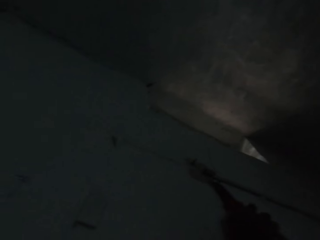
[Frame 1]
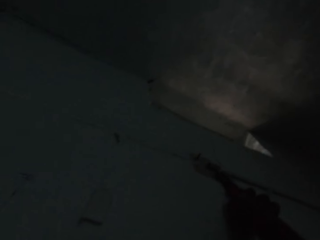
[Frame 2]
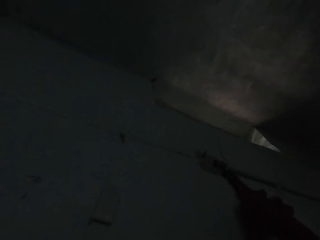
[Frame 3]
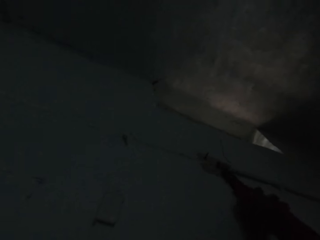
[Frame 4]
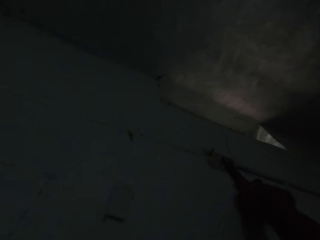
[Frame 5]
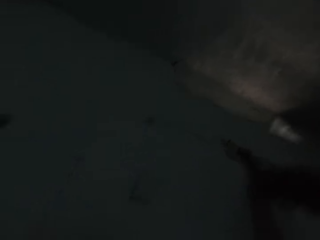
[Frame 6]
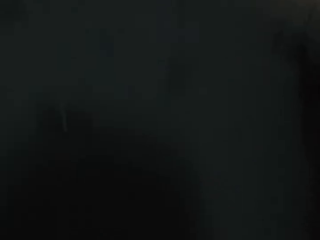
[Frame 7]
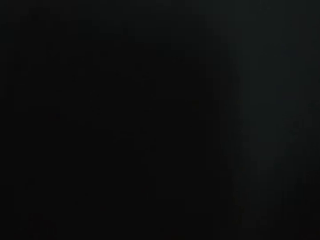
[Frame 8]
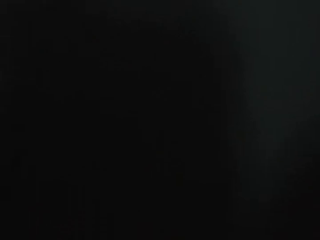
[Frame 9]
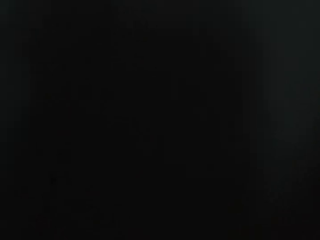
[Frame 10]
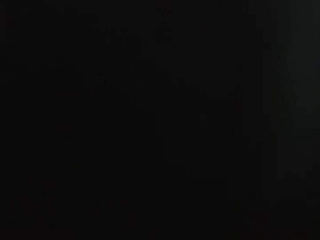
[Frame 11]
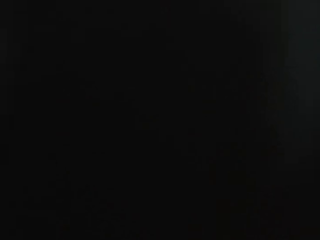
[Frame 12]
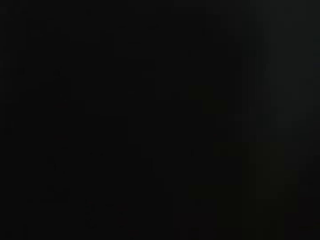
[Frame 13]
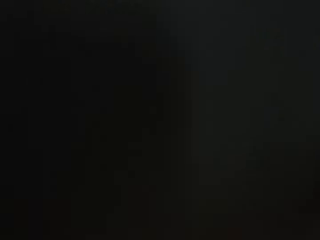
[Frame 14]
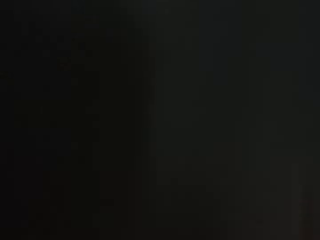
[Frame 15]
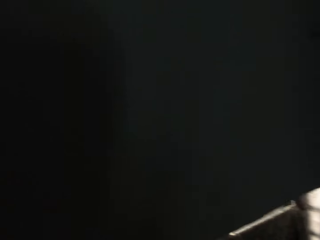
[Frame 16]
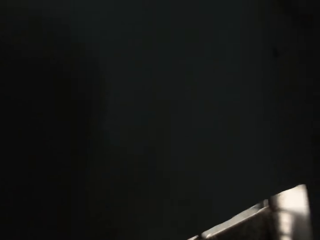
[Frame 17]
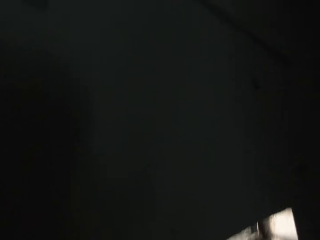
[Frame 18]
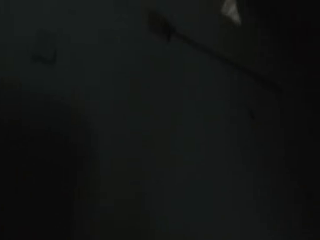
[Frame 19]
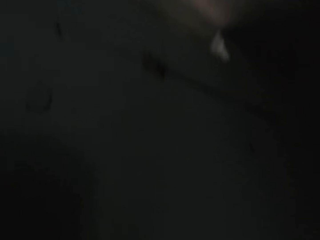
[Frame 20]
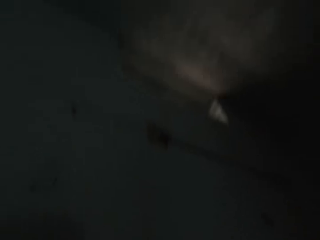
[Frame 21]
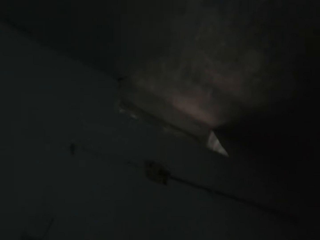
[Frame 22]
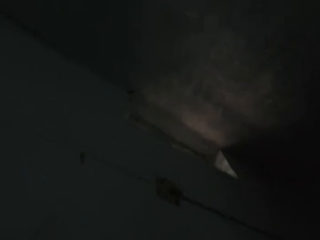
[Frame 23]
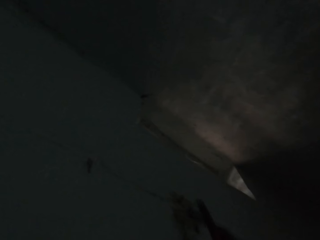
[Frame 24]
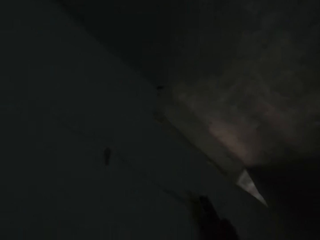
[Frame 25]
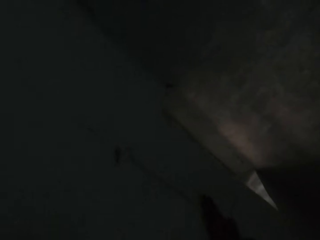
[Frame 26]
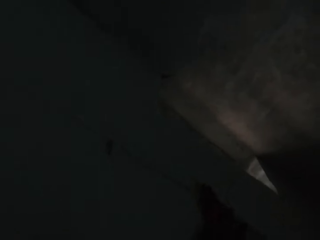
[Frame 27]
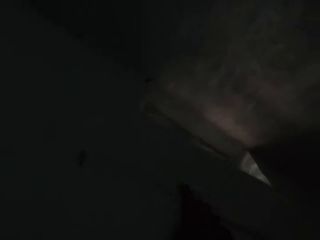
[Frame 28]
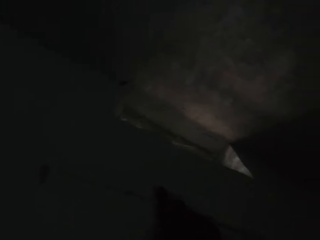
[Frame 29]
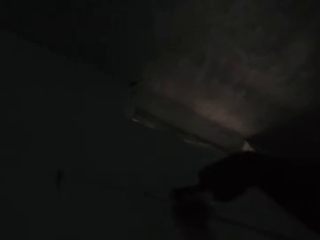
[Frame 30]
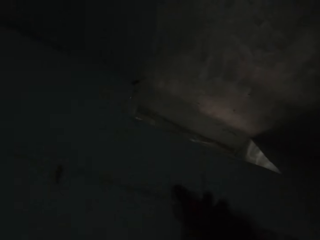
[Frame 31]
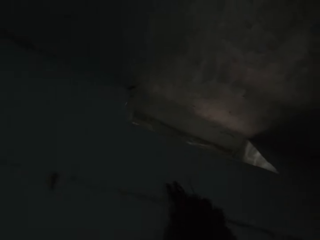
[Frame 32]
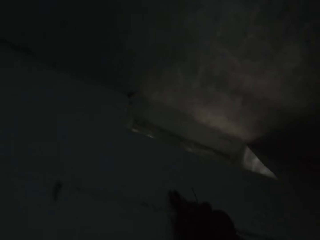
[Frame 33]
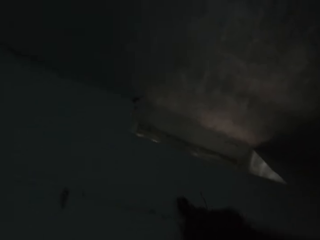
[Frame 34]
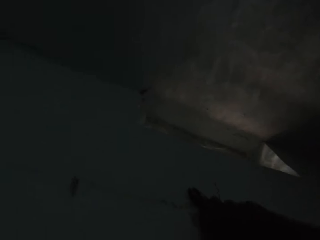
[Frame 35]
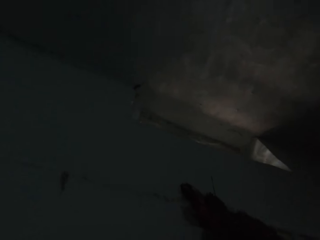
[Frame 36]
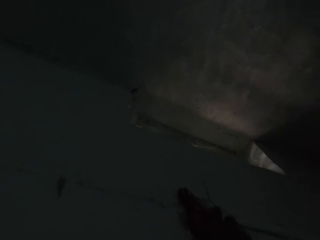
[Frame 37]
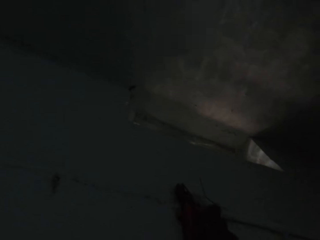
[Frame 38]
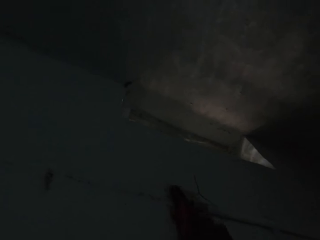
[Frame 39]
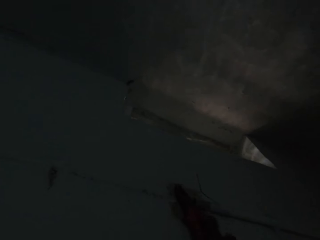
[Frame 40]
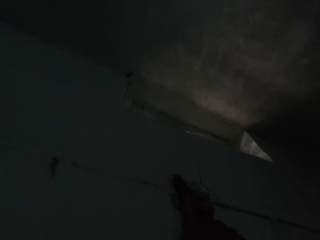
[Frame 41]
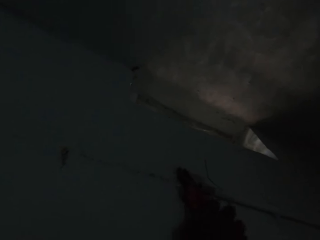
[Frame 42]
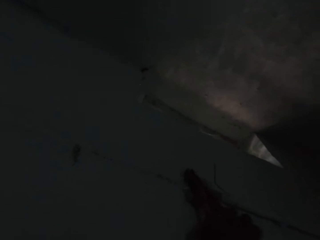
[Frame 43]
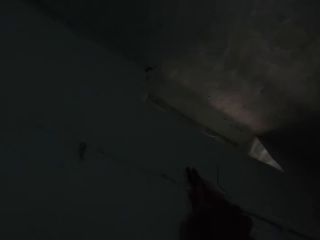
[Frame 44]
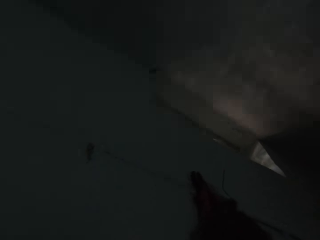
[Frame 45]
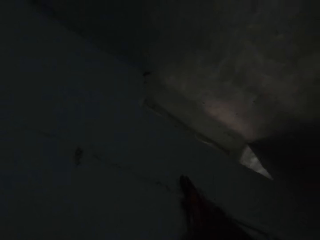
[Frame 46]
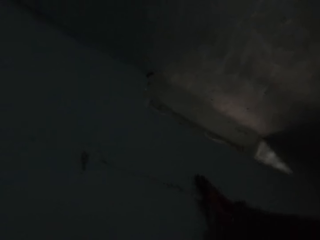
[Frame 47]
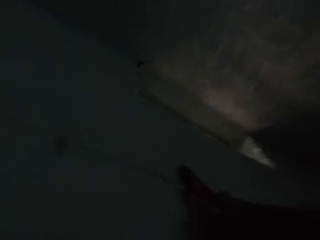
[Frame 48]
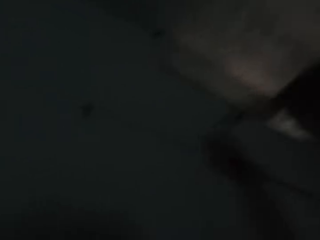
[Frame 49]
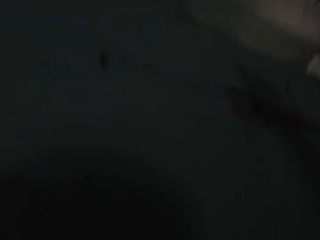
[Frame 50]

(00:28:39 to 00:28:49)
The camera wearer places the plier in his right hand on a wire on the wall. He pulls a nail with the pliers. He removes the wire from the wall with the plier in his right hand.

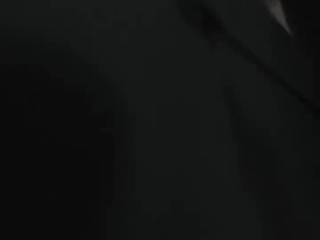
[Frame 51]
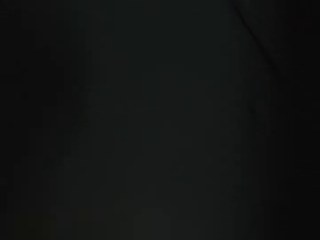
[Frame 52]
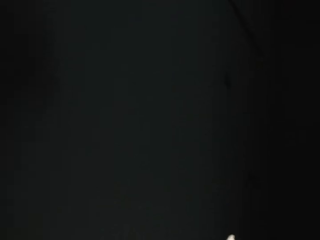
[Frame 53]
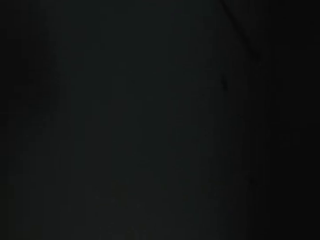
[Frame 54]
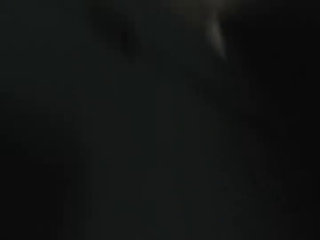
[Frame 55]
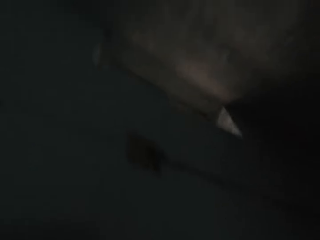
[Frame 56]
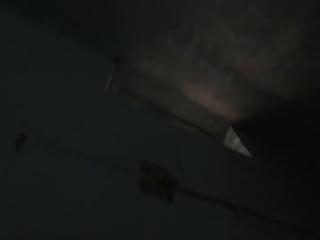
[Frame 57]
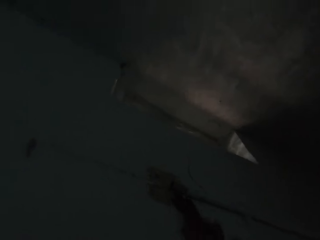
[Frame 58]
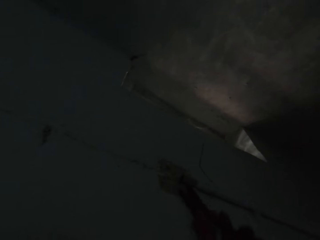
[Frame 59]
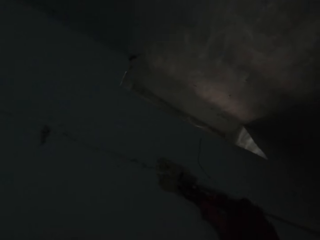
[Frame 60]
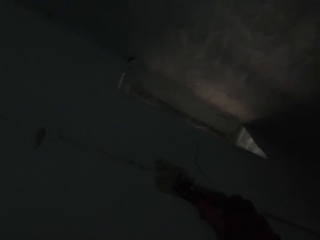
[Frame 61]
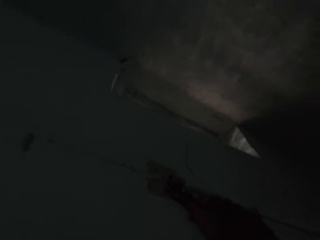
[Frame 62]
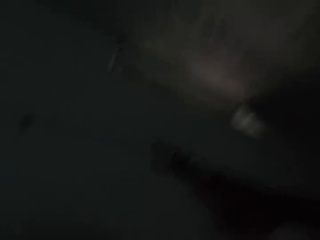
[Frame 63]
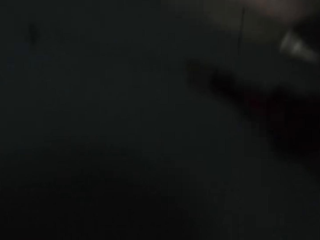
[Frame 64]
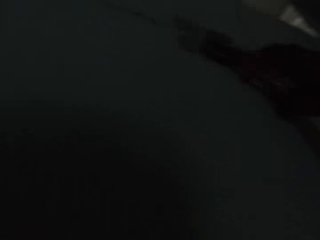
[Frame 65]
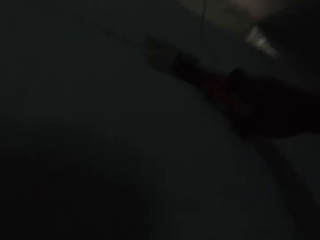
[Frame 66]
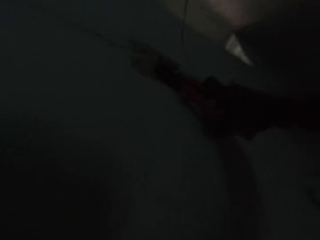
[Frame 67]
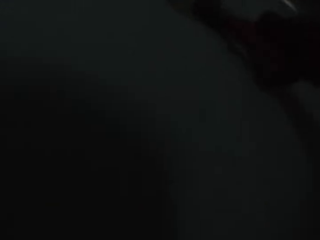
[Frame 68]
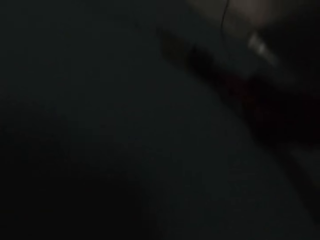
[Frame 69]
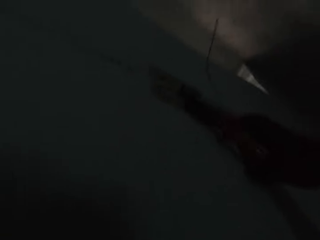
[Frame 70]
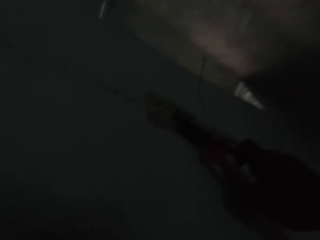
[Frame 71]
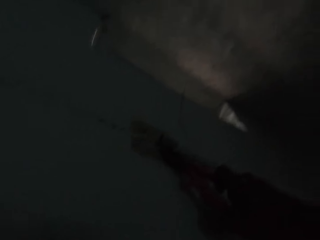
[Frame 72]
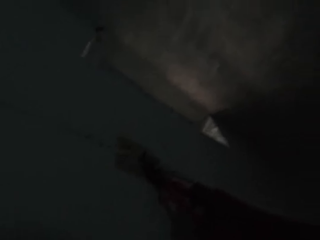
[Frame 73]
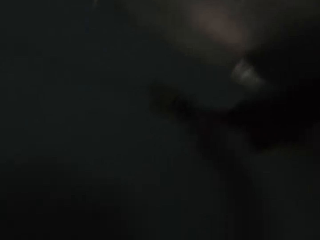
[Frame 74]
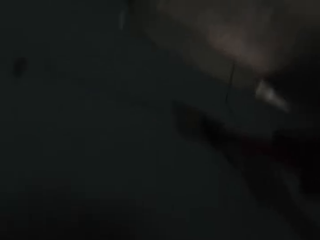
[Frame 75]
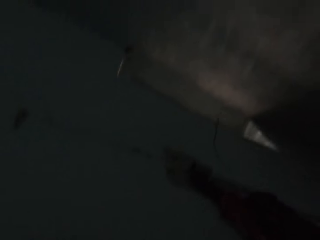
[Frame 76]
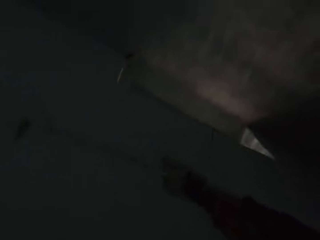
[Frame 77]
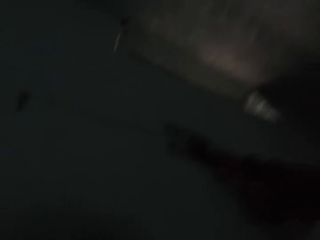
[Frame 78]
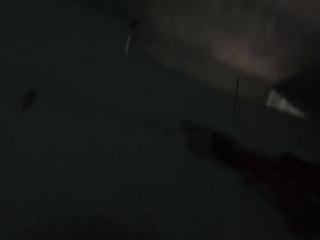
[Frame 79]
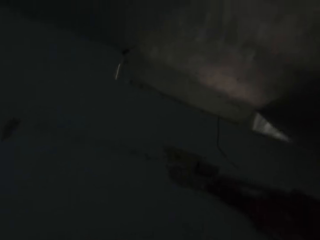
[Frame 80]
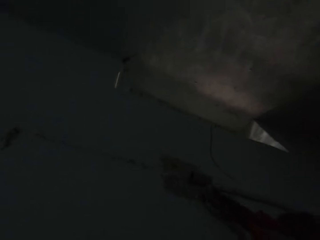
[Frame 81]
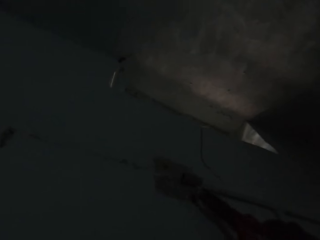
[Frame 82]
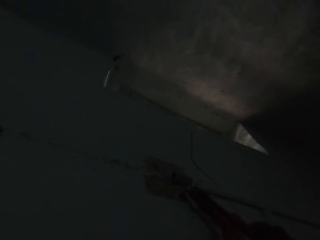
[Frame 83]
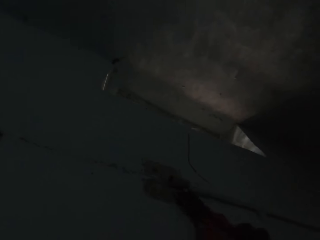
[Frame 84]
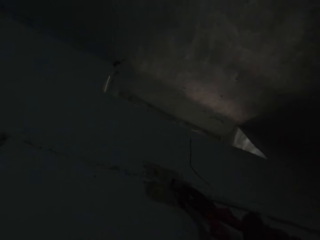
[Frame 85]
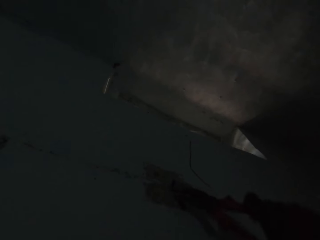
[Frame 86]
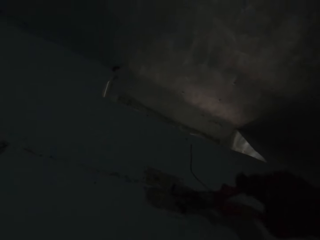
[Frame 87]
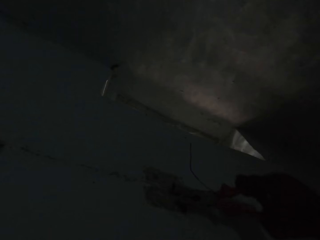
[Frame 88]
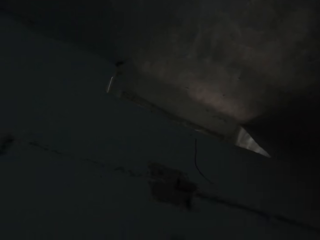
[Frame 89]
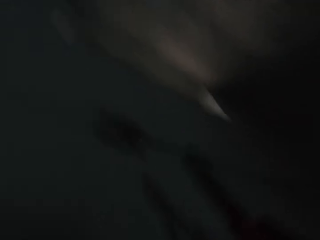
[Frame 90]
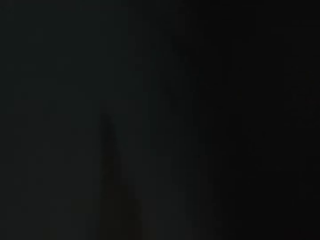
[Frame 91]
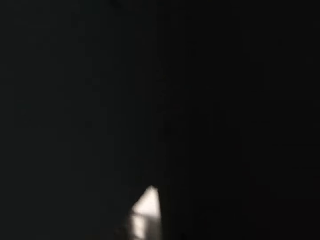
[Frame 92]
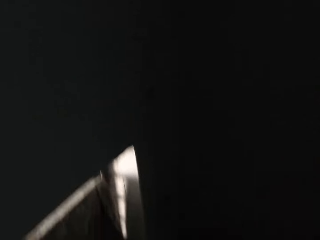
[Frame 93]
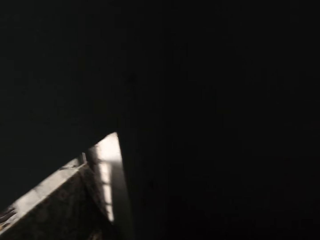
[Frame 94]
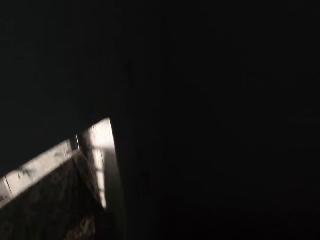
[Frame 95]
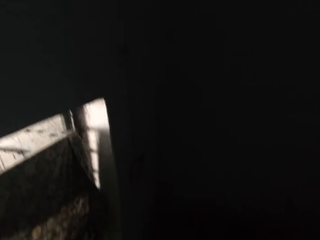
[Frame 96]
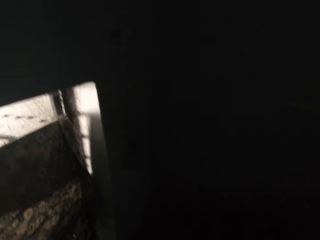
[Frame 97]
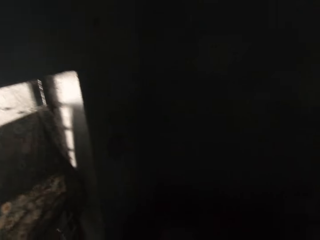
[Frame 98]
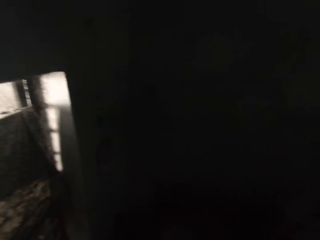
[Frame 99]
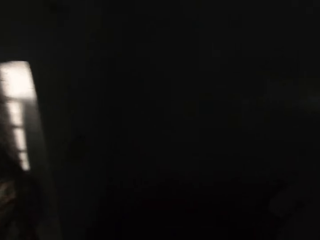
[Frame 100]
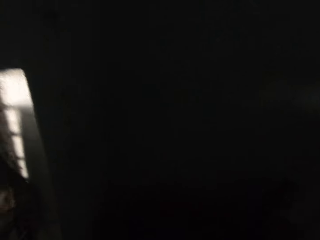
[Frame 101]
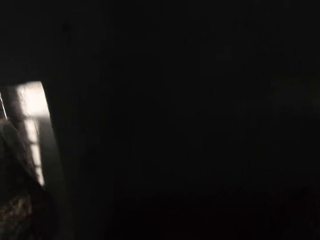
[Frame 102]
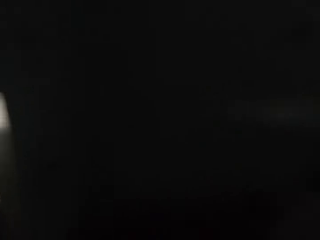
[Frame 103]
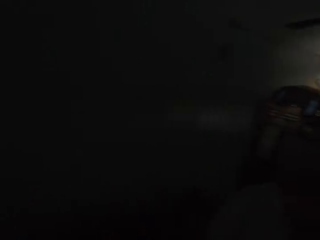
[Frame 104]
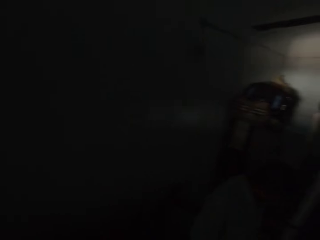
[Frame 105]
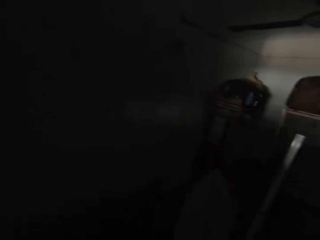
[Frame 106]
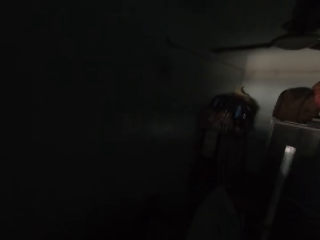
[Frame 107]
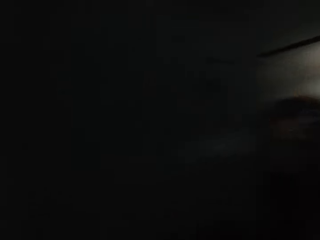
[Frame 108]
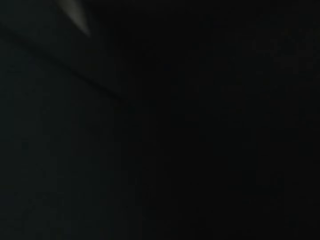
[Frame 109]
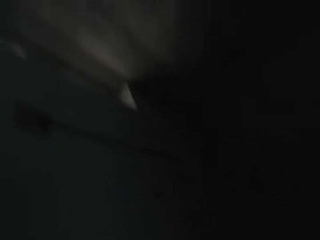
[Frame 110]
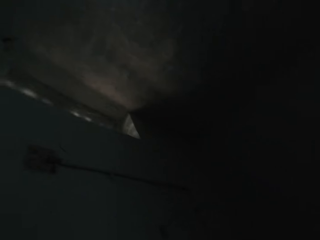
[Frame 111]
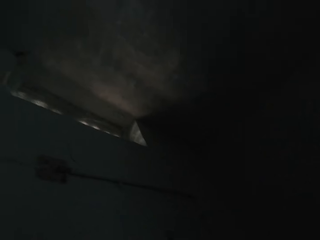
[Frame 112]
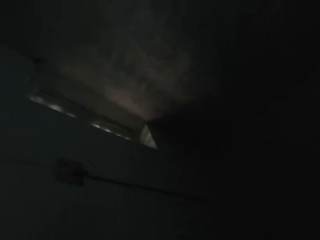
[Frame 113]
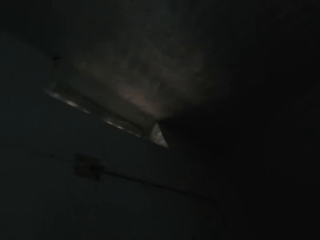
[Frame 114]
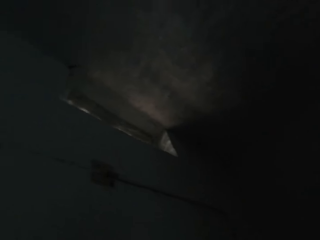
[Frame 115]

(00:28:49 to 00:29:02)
The camera wearer drops the nail on the ground. They pull the nail with the pliers. They drop the nail on the ground. They pick up a screwdriver.
